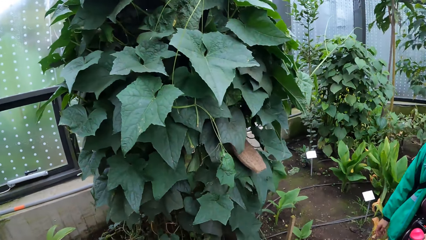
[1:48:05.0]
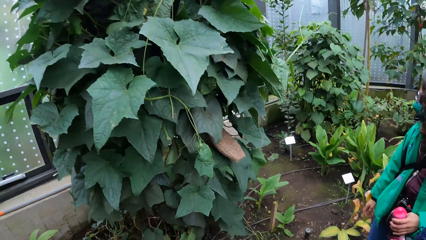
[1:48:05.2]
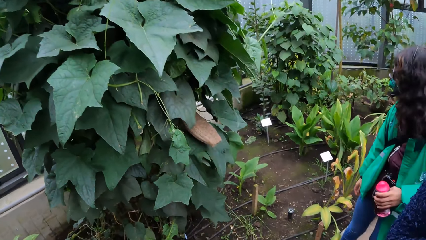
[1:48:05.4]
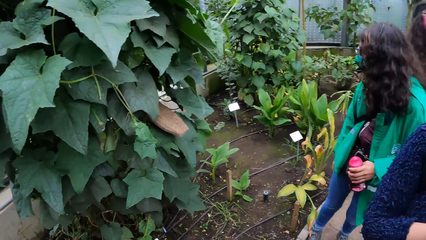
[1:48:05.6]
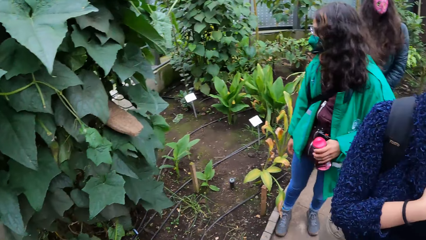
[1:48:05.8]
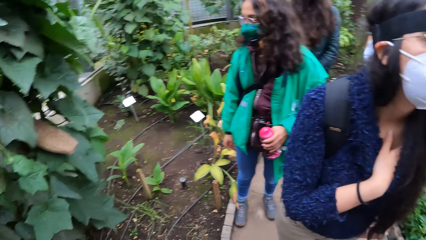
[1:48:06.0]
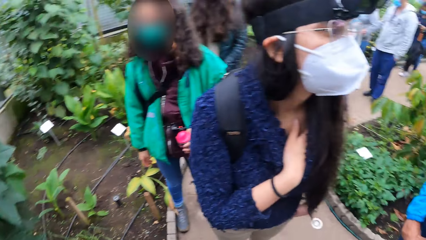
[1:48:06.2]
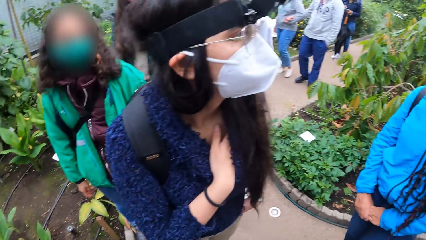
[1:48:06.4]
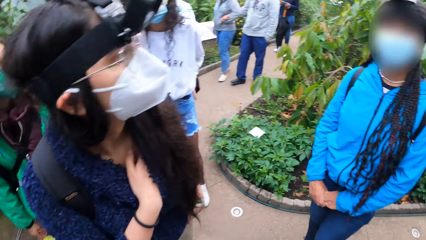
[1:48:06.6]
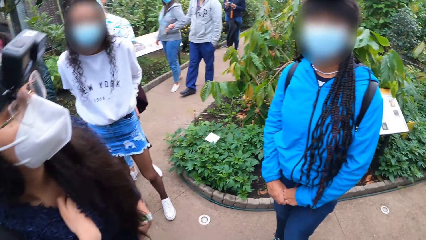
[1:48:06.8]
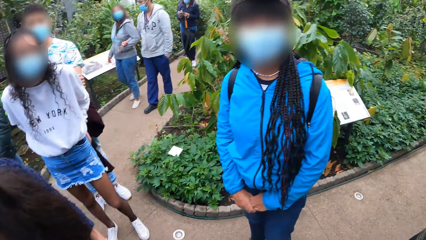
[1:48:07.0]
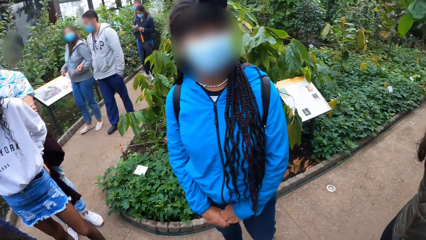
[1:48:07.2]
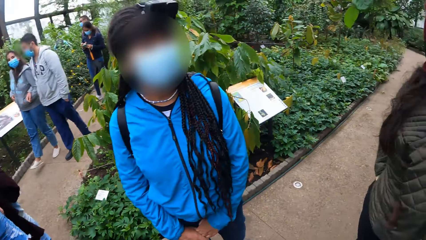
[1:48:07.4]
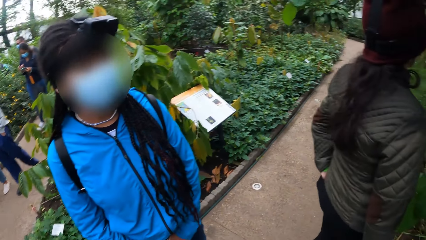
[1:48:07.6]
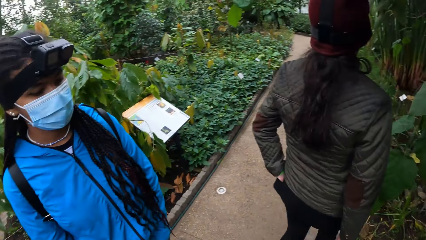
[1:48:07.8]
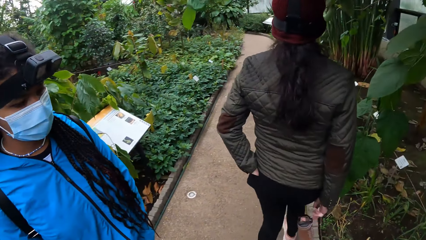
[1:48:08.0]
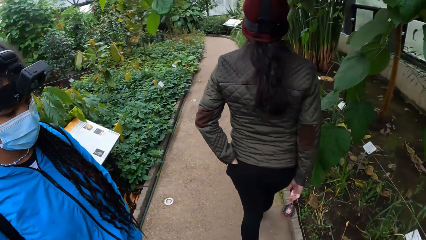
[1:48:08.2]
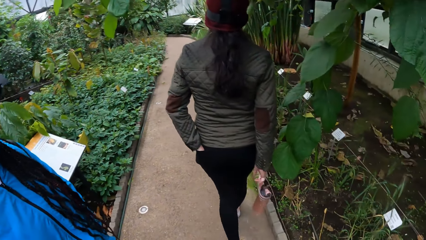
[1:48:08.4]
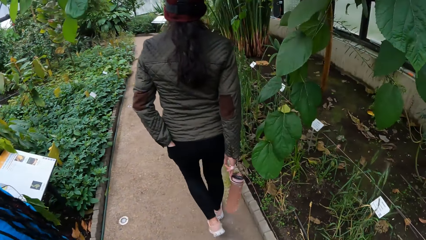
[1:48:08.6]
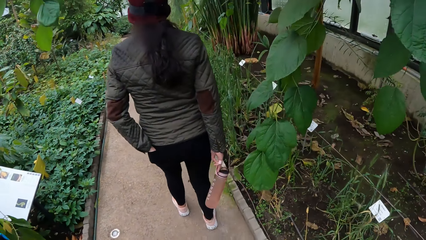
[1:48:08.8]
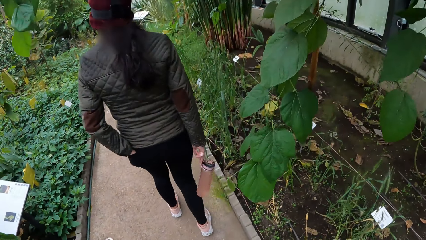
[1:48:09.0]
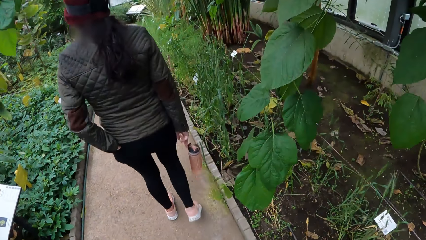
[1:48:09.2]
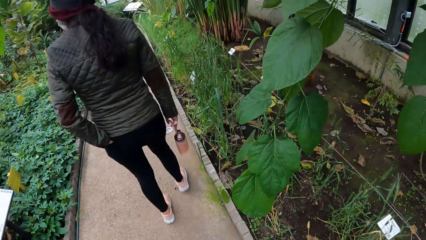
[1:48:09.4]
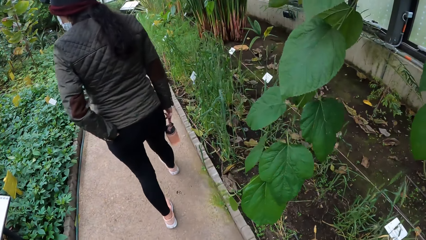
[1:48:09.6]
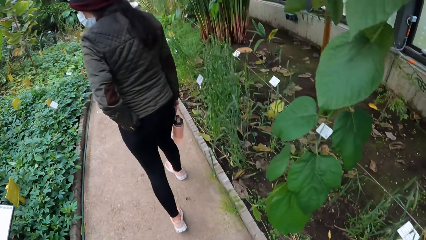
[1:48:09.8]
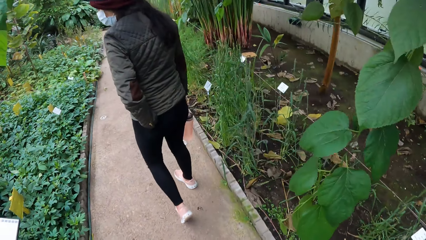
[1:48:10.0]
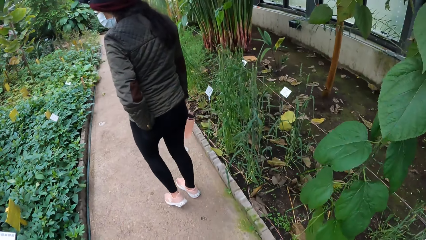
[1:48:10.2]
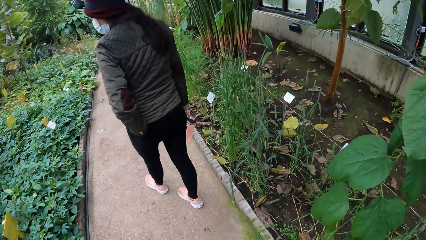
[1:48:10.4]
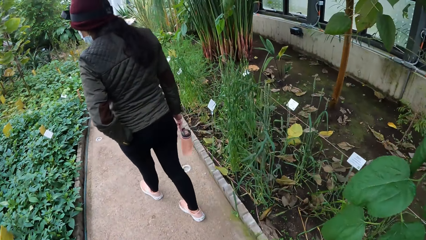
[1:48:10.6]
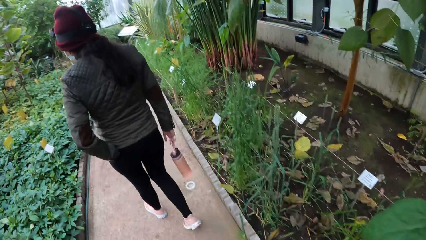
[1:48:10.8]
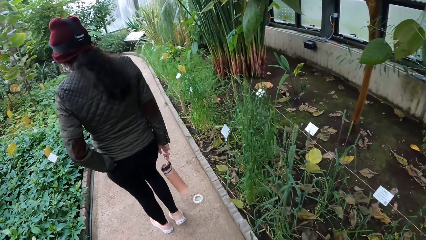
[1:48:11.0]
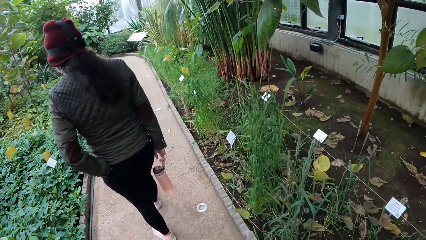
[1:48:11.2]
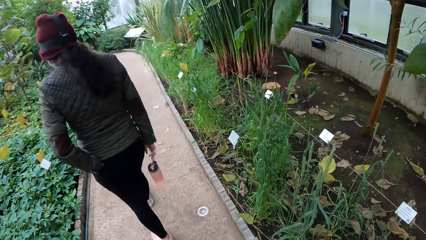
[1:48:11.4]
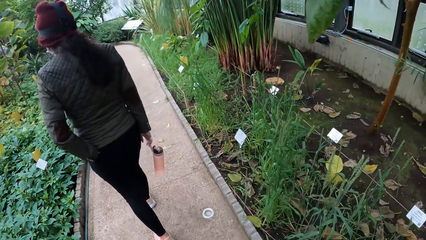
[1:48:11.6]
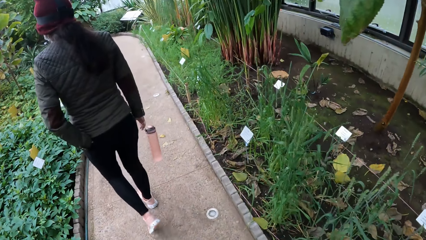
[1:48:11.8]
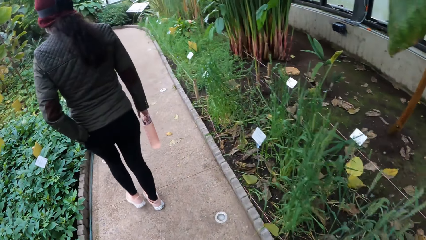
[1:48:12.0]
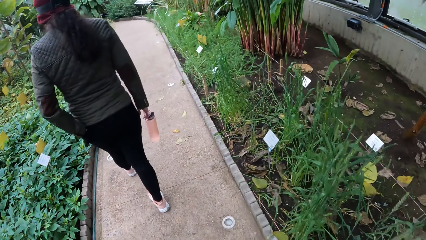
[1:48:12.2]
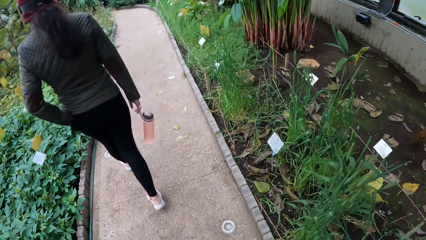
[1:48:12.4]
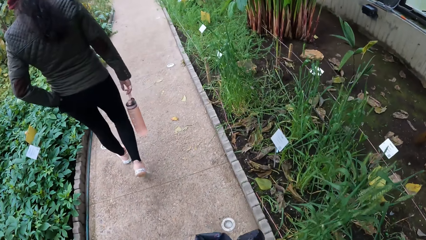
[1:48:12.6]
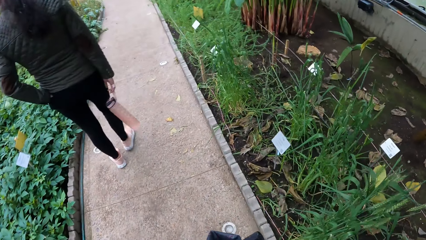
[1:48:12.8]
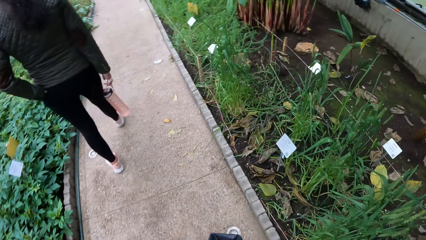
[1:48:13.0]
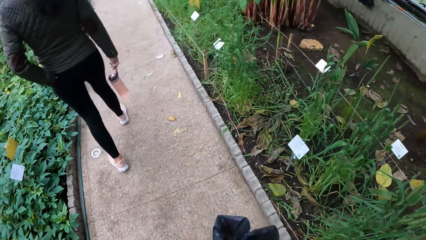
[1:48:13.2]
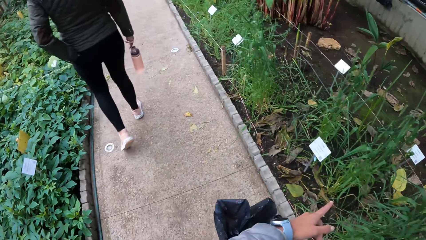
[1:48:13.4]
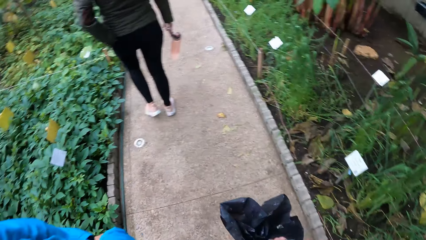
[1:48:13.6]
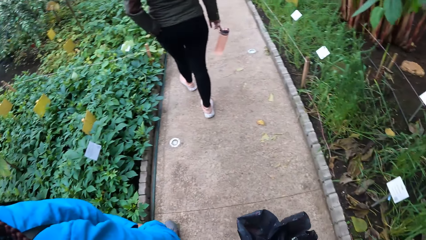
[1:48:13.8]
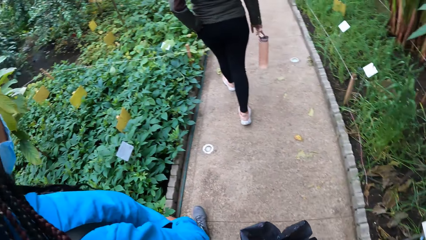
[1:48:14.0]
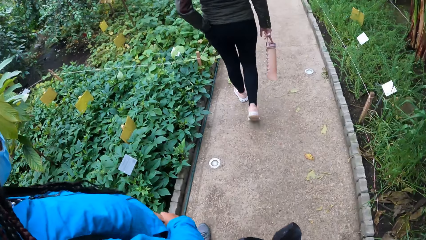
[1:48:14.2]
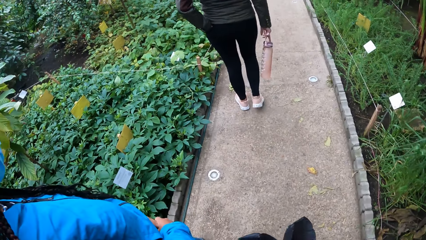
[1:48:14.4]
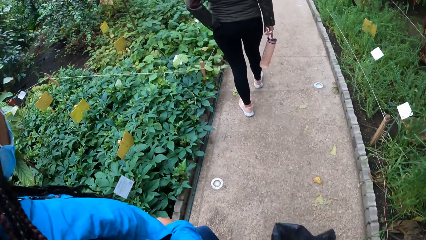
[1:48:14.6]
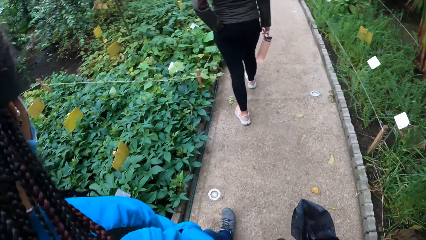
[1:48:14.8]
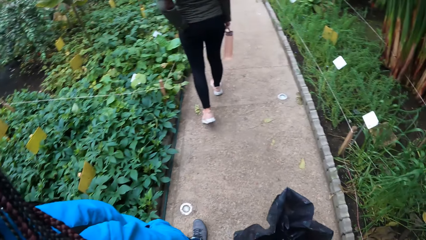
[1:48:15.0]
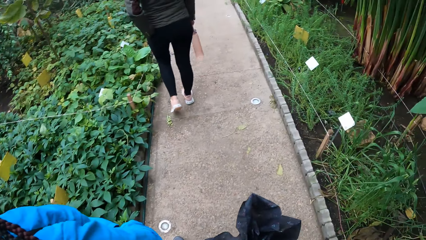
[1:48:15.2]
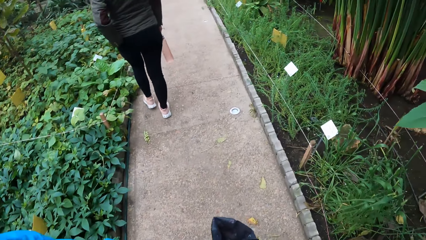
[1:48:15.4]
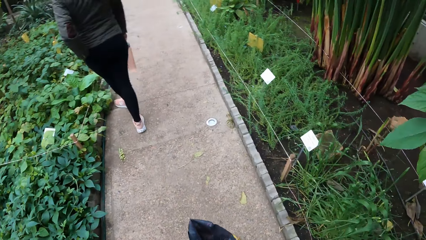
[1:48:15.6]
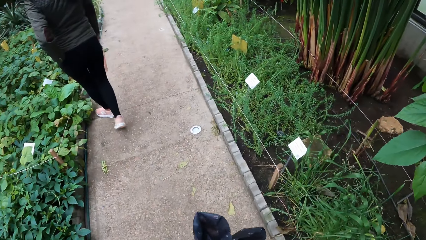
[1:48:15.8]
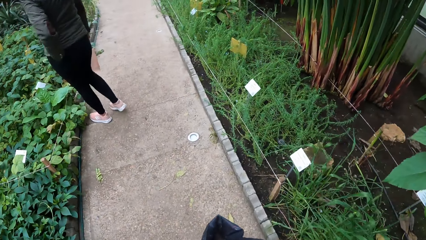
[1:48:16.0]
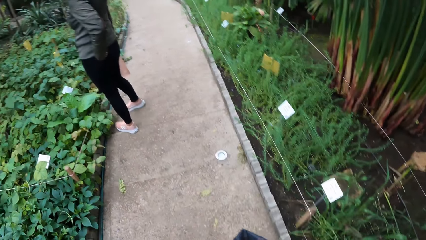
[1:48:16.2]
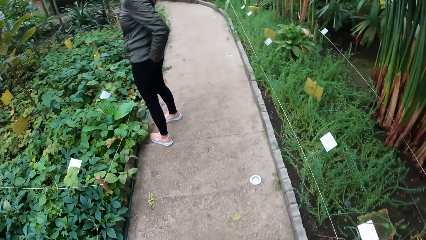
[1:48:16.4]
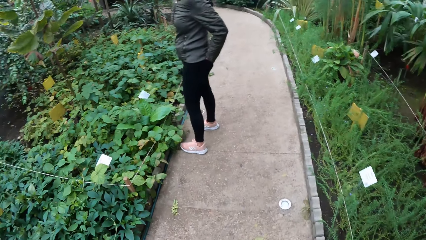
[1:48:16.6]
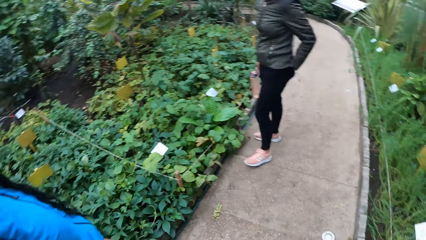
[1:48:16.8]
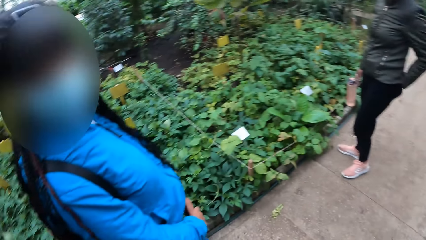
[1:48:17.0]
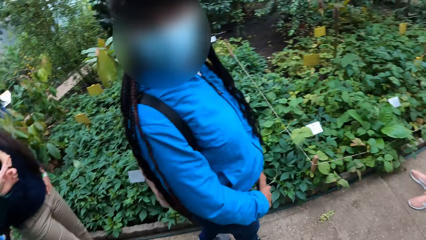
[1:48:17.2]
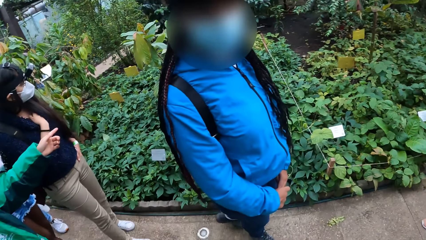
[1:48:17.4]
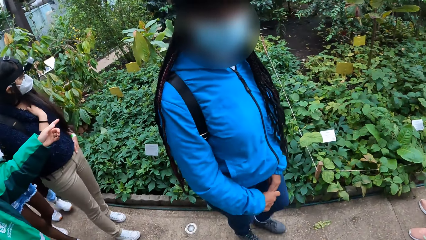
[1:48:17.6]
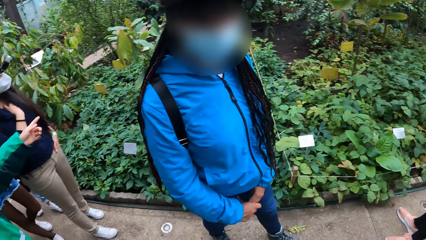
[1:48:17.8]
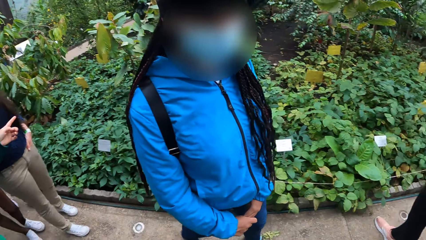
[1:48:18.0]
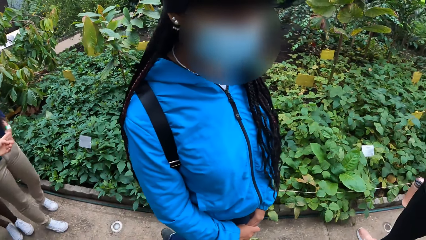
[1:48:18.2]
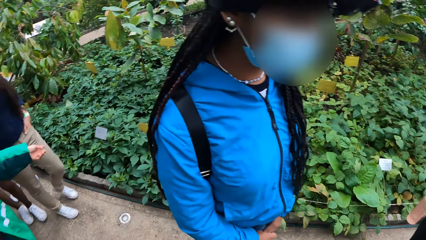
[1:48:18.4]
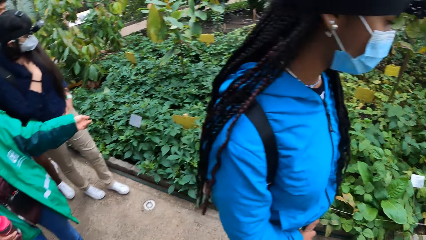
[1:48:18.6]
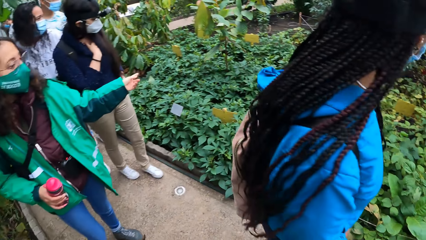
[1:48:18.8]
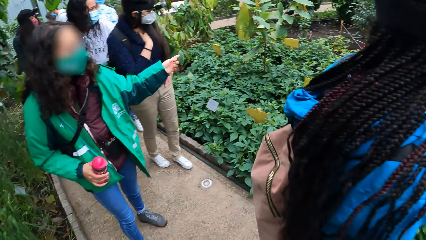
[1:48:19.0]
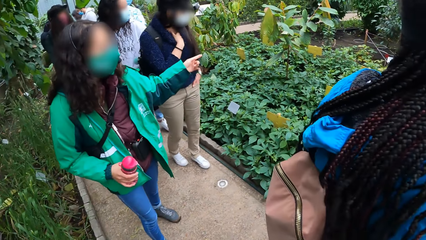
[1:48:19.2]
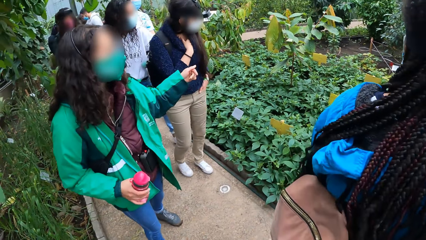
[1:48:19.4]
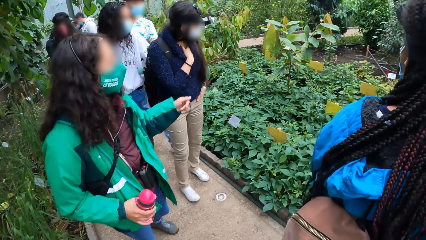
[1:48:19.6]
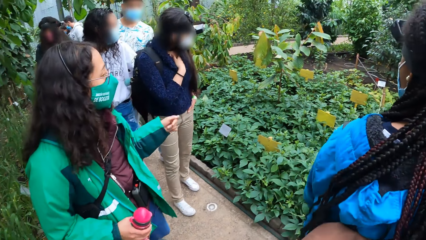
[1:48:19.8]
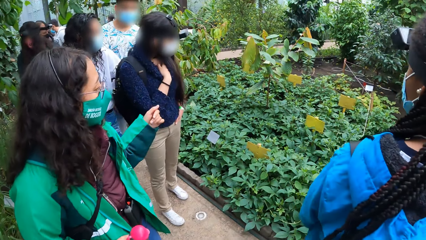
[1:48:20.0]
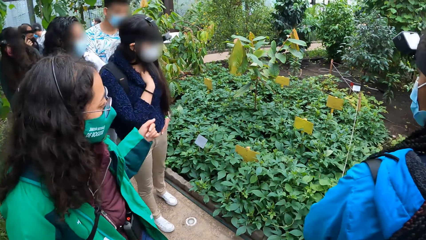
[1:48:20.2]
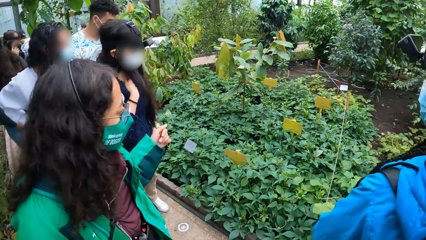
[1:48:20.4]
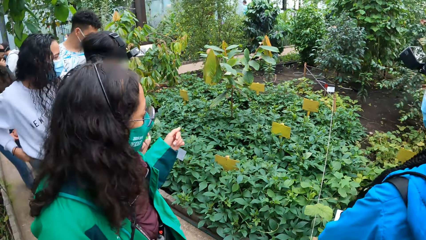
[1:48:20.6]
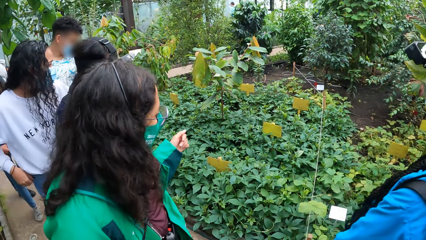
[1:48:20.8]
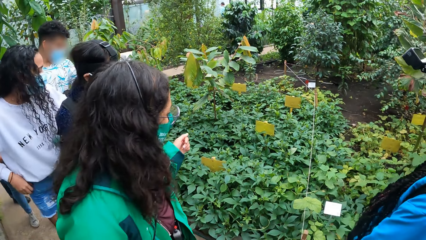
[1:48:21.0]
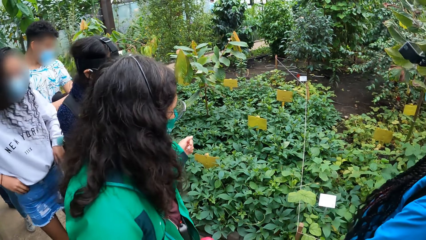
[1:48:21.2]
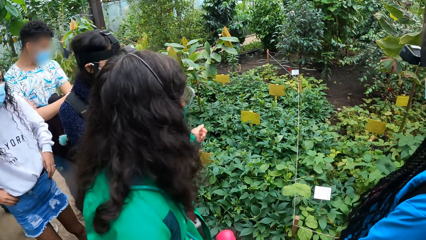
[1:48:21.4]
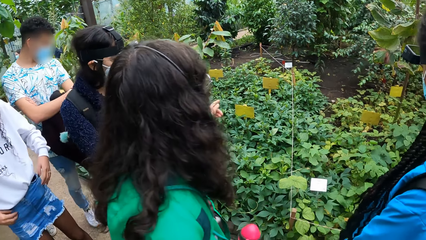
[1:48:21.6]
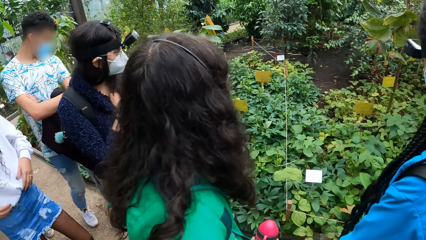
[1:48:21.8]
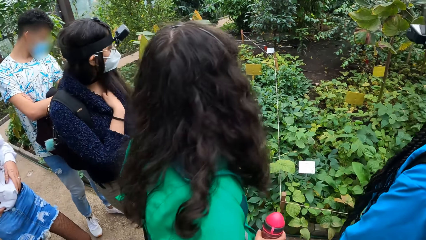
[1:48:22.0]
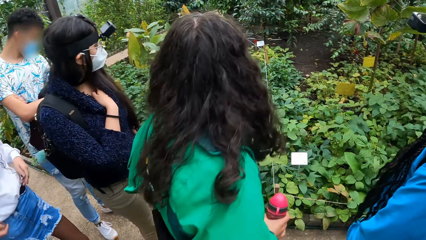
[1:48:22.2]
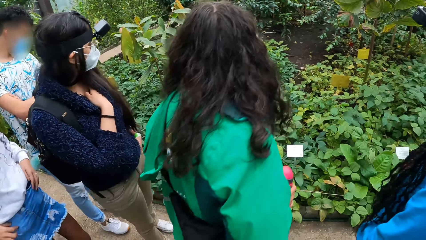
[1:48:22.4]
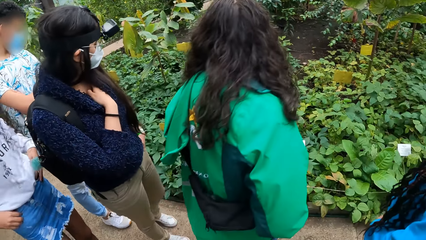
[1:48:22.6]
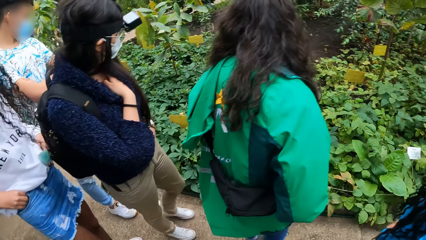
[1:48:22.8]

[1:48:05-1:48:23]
The camera wearer looks around the greenhouse. They walk on the pavement. They turn around. The woman points at a plant with her left hand. The woman converses.
